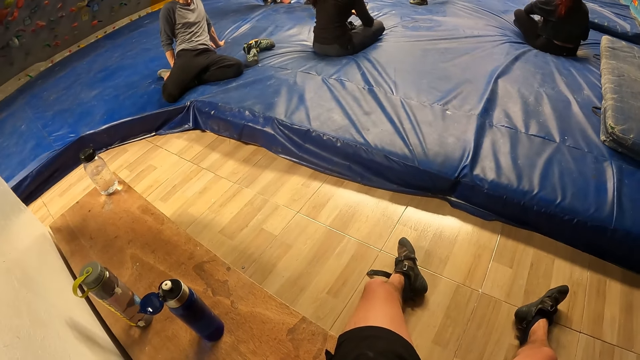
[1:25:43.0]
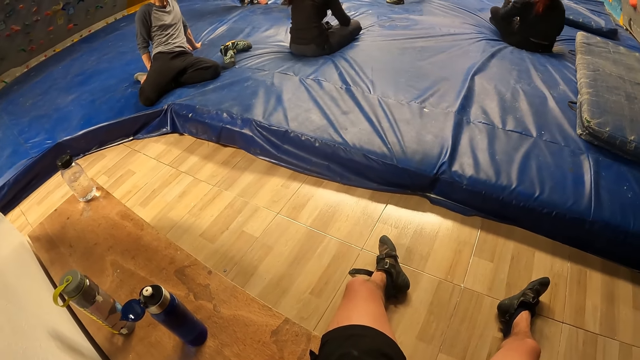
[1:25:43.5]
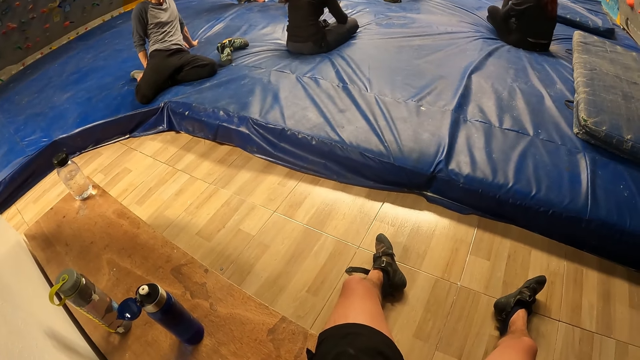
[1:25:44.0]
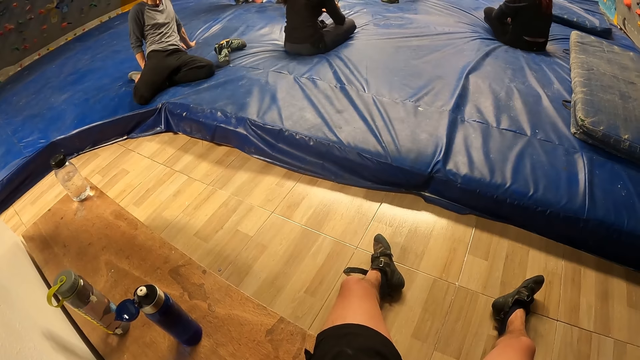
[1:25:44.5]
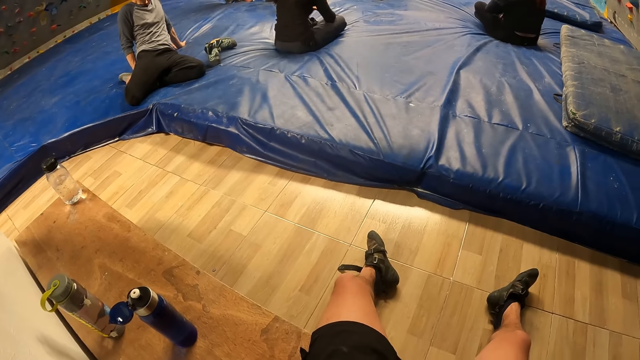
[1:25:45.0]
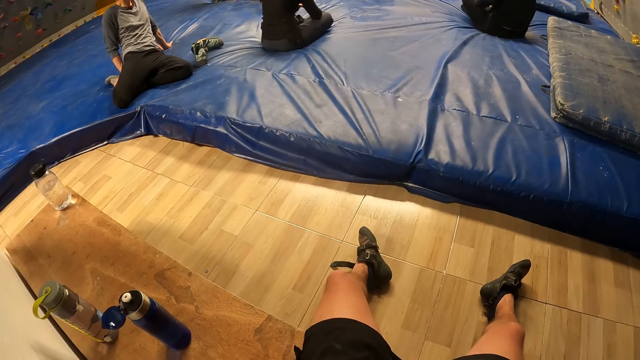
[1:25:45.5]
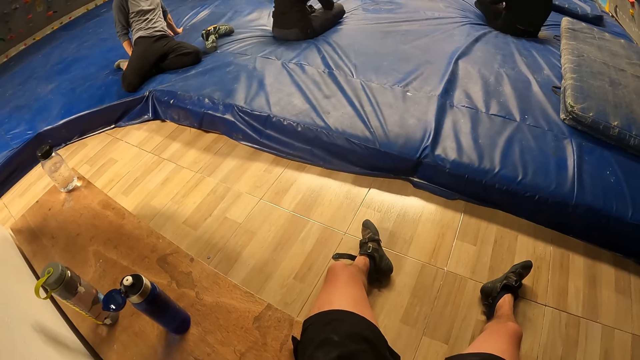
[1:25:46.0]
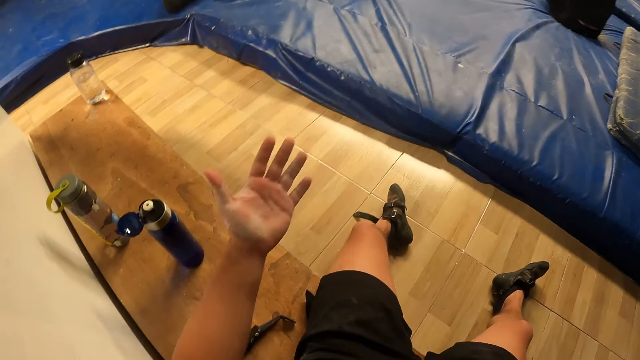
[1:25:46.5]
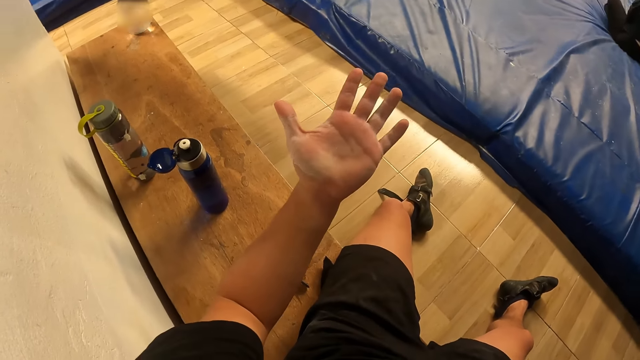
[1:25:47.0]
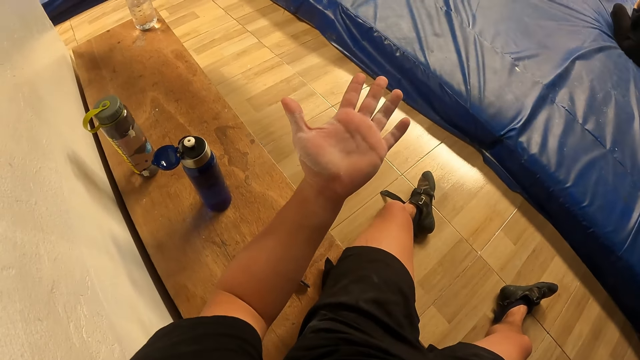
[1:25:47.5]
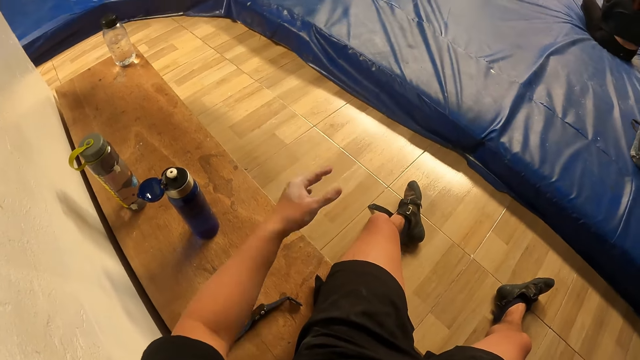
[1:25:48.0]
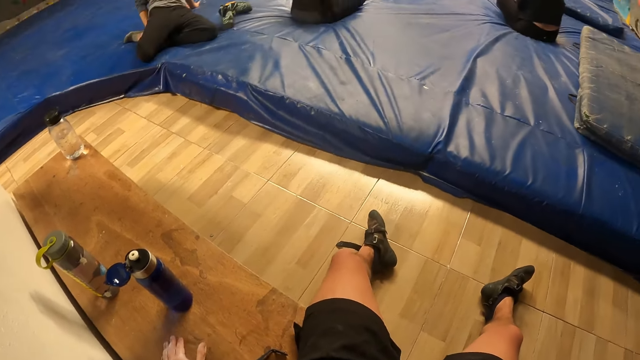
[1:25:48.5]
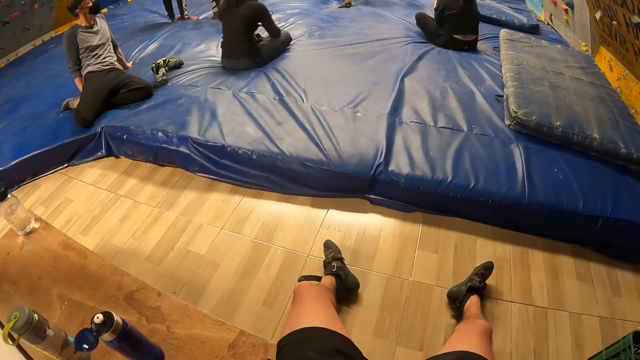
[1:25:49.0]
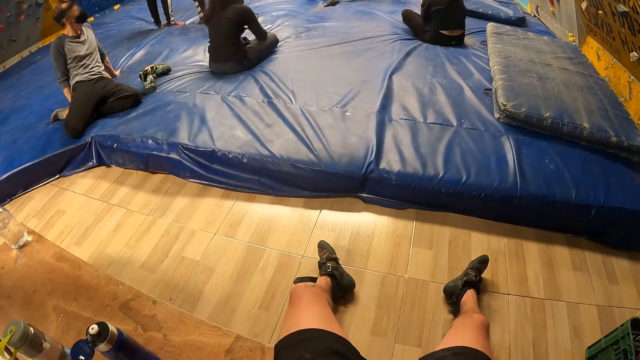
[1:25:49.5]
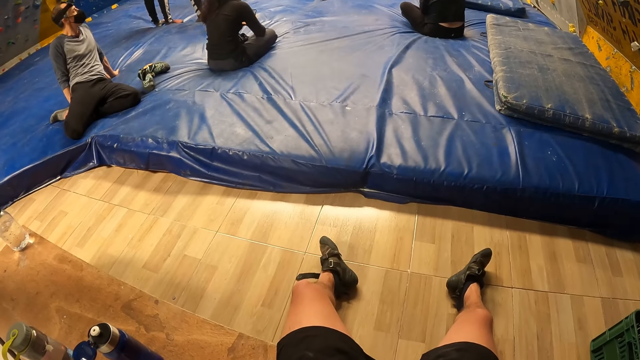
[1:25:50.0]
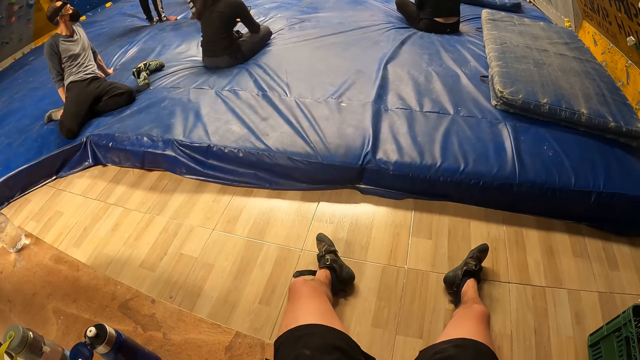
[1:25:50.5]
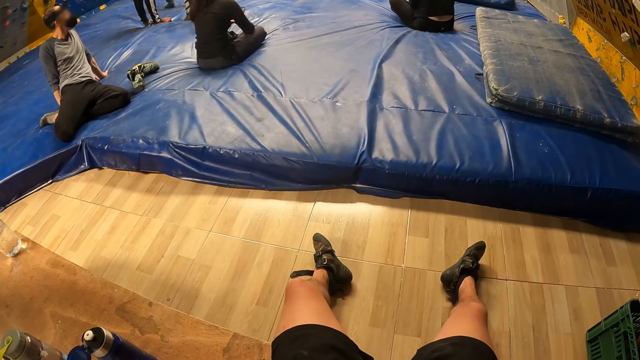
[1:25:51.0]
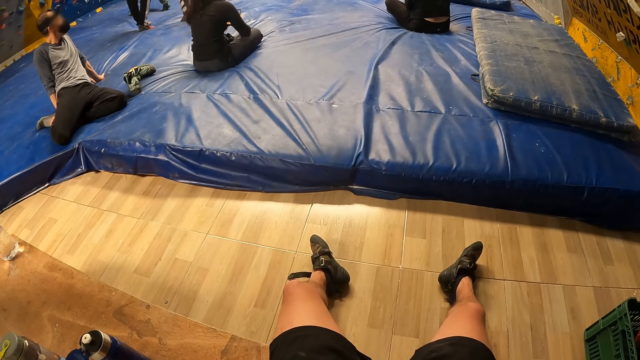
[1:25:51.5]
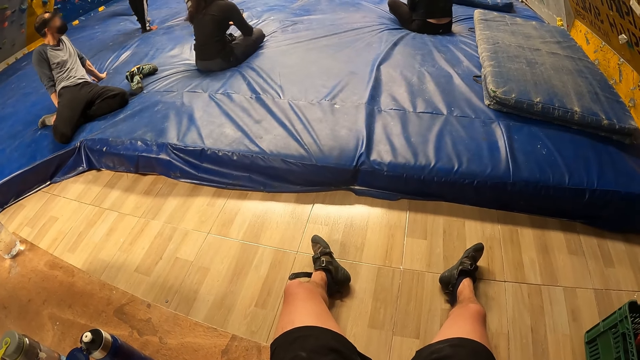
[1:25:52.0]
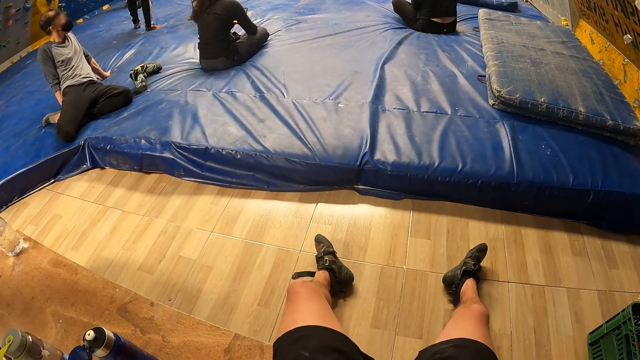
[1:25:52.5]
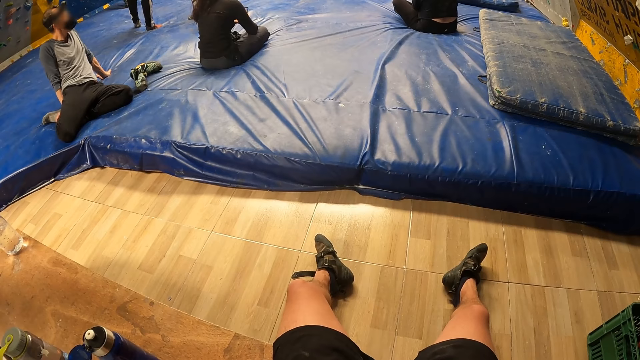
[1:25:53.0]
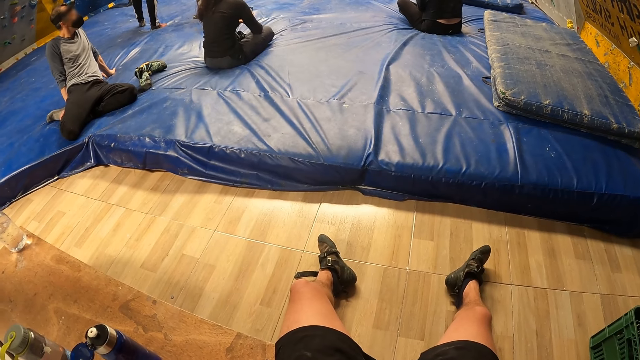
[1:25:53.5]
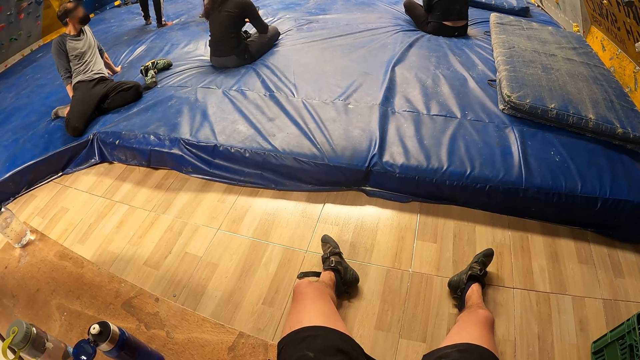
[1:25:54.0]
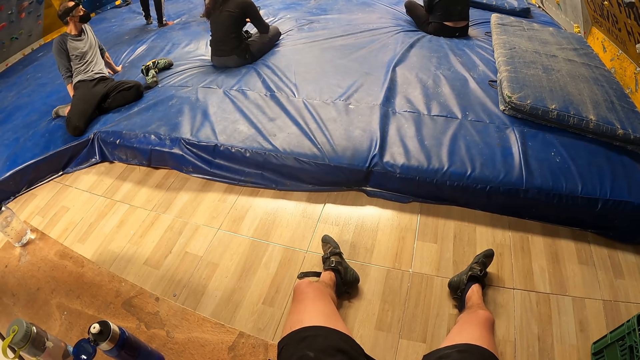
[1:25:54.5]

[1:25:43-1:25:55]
The camera wearer stretches out his left hand. He moves the hand down, places the hand on the bench, and looks around.

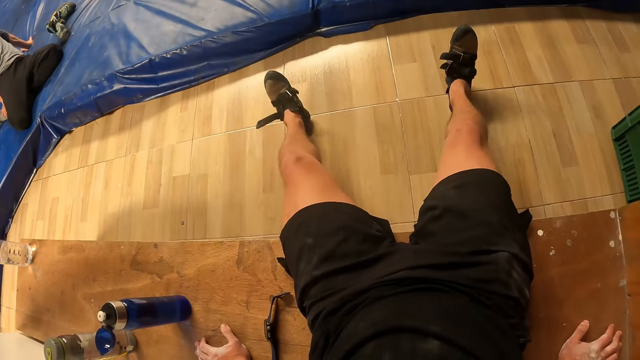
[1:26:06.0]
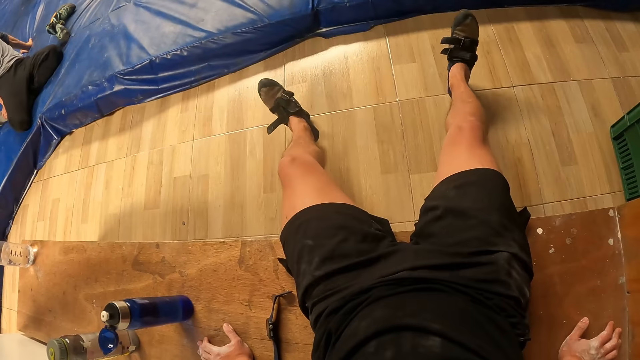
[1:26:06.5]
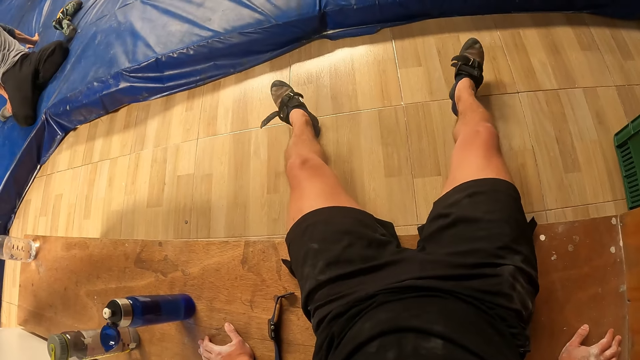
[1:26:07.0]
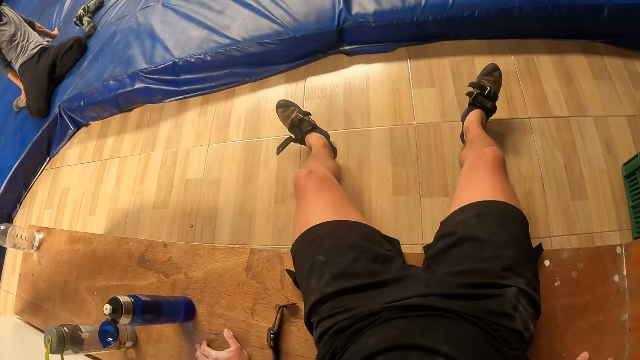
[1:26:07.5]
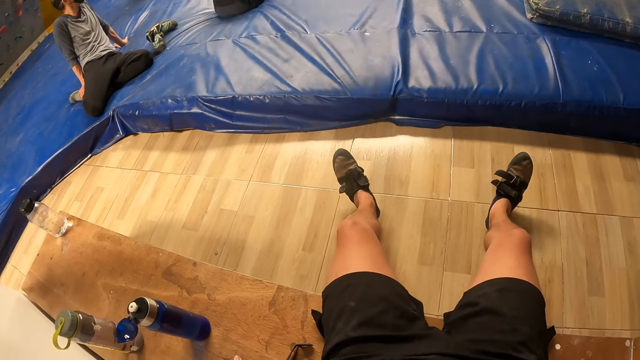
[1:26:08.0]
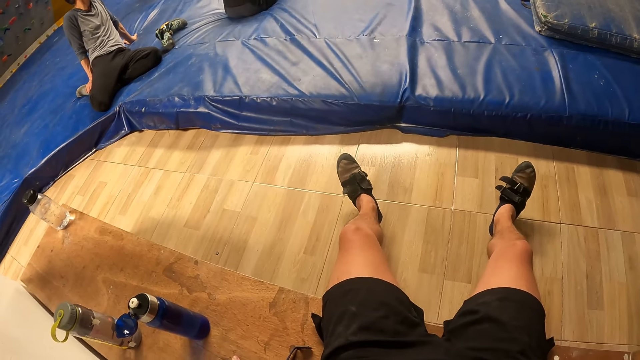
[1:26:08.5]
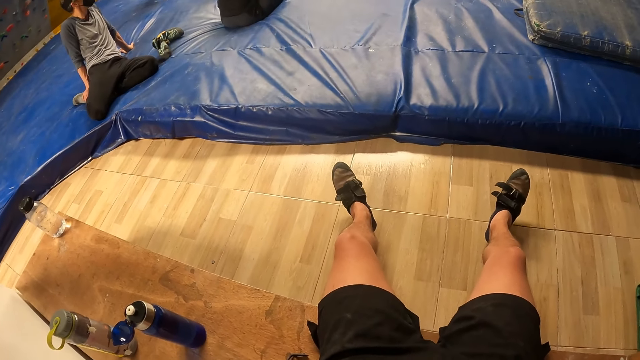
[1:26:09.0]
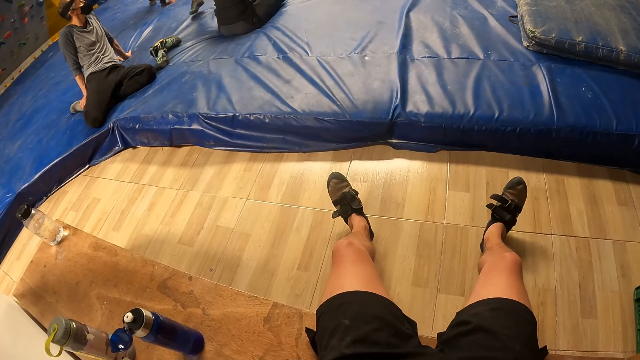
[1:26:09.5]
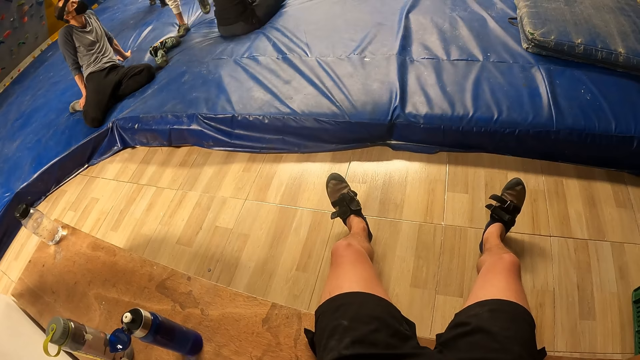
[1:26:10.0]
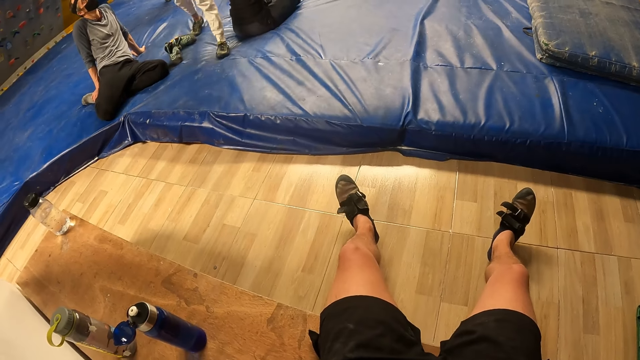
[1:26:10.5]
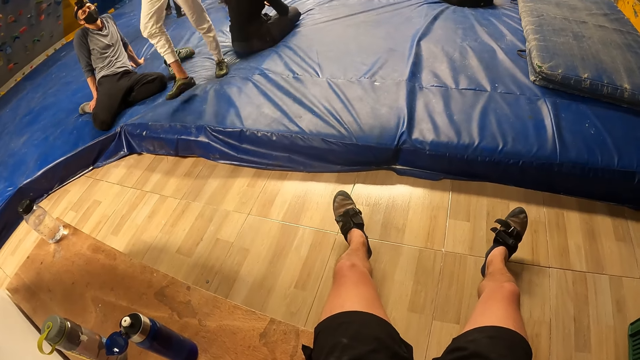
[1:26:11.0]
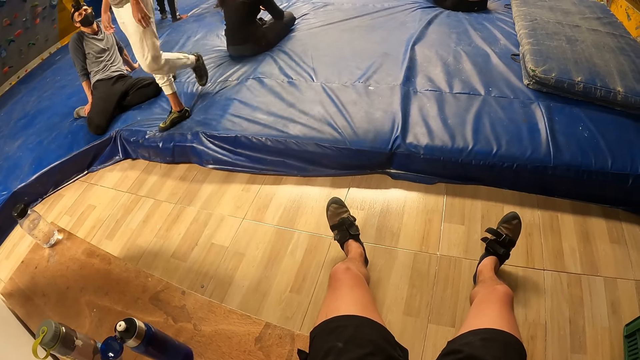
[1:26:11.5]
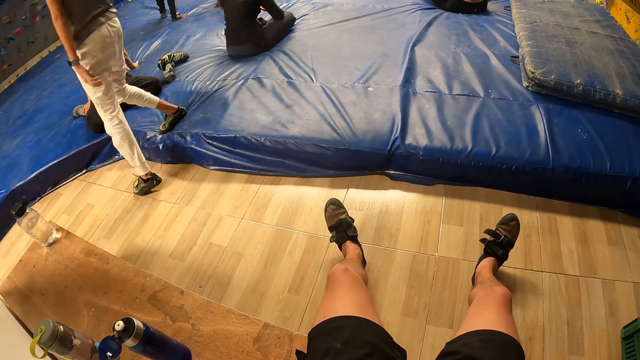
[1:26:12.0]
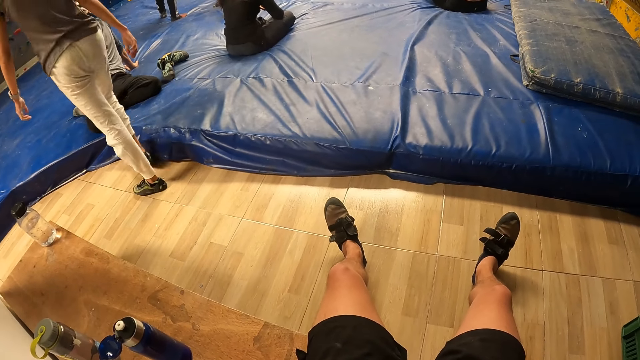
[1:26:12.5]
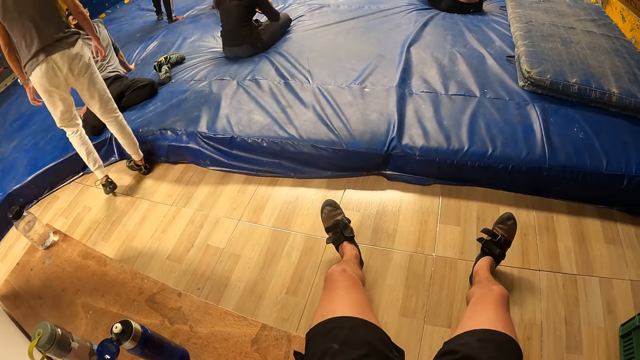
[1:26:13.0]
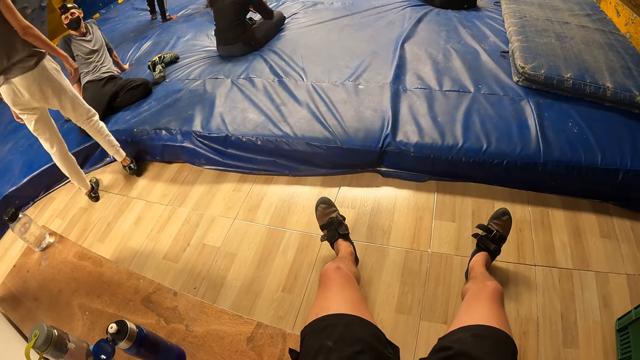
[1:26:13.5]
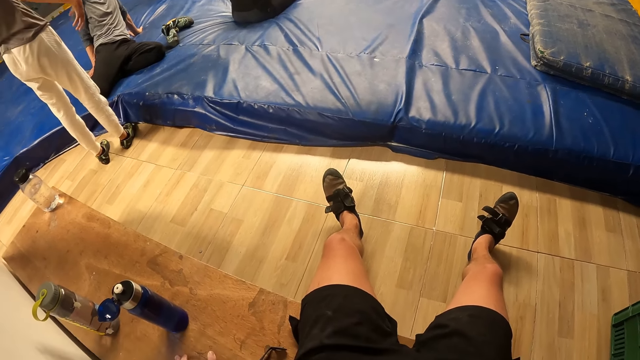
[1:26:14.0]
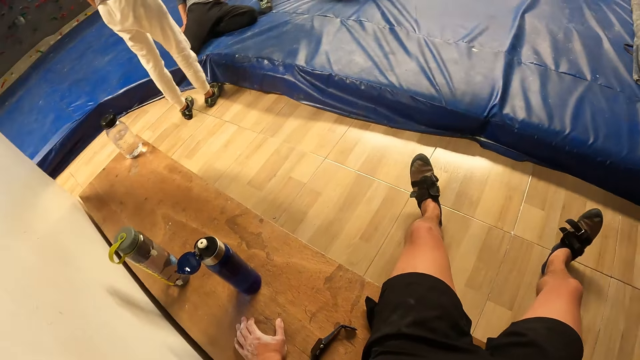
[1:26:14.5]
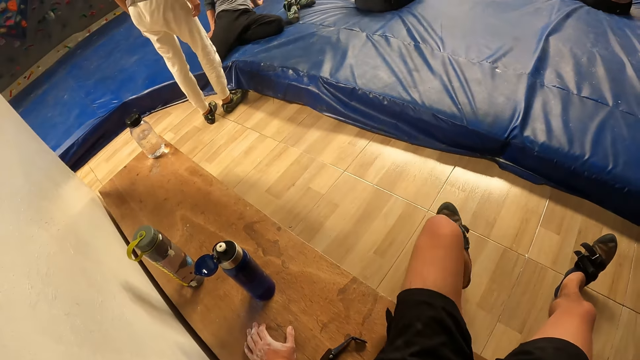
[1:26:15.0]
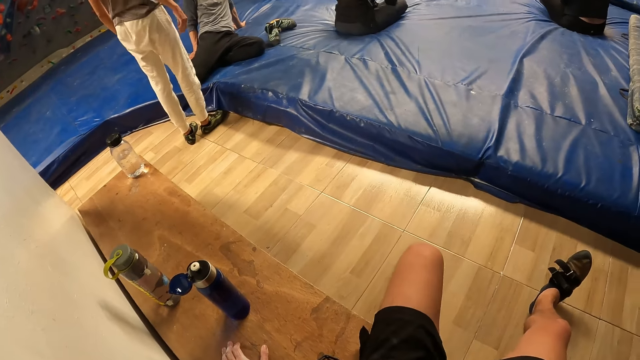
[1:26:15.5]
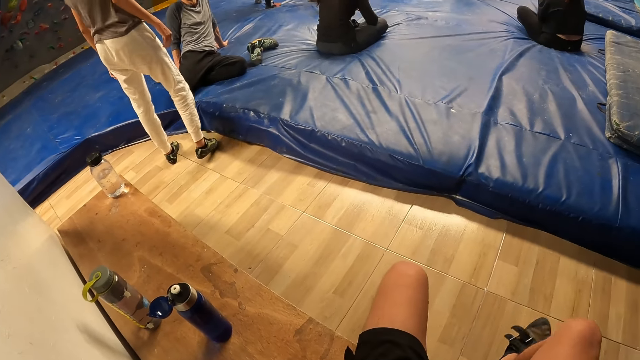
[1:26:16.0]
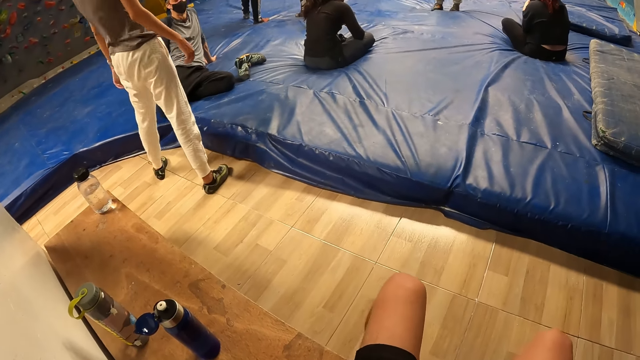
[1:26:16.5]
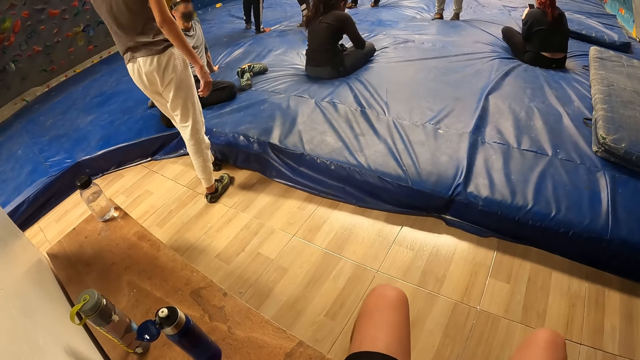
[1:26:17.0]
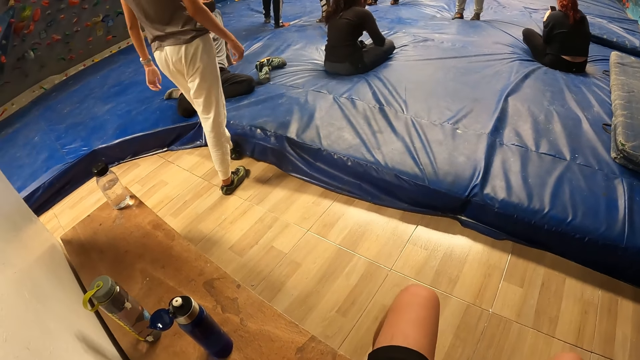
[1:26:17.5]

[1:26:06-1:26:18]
The camera wearer shakes the legs. A man walks towards another man. The camera wearer bends the left leg and bends the right leg.
